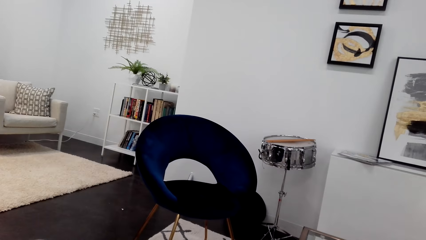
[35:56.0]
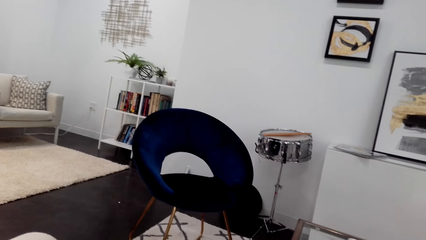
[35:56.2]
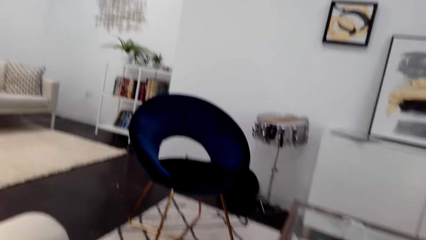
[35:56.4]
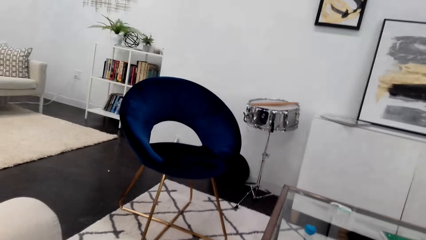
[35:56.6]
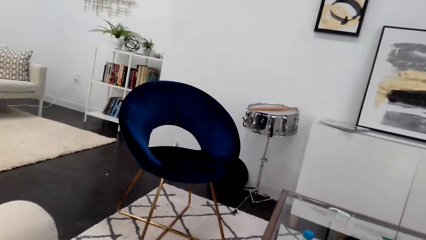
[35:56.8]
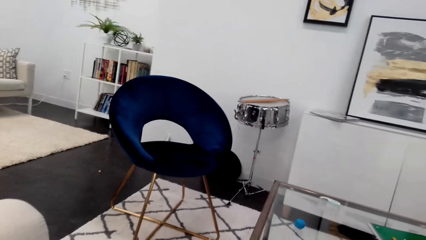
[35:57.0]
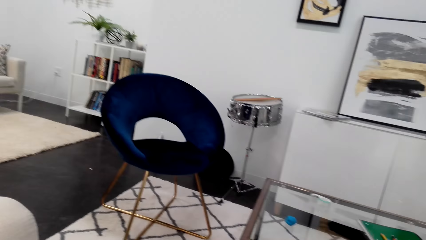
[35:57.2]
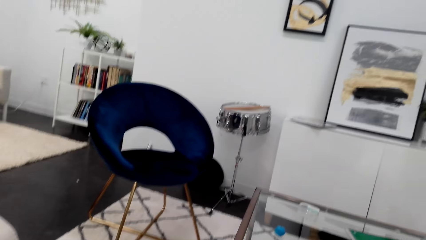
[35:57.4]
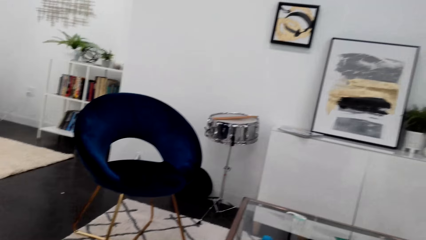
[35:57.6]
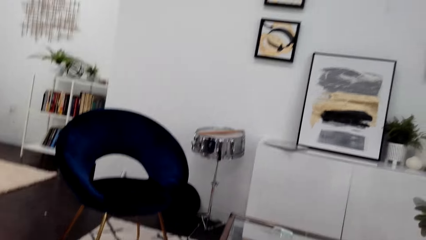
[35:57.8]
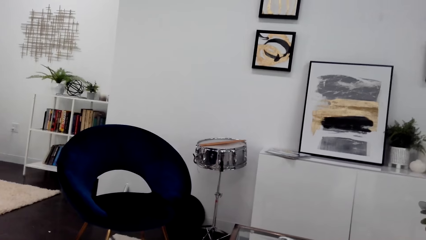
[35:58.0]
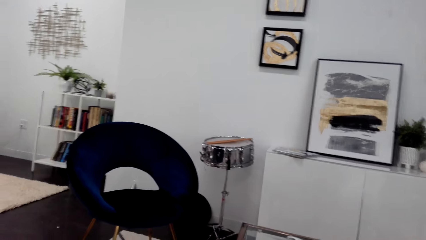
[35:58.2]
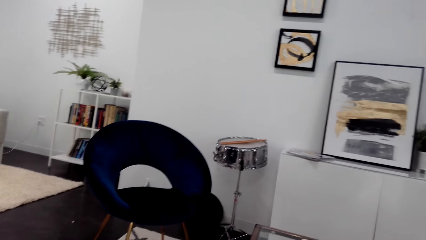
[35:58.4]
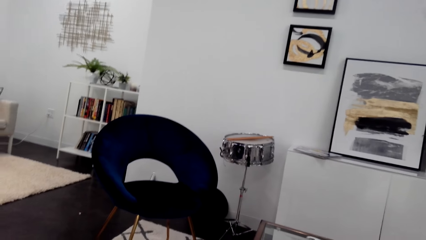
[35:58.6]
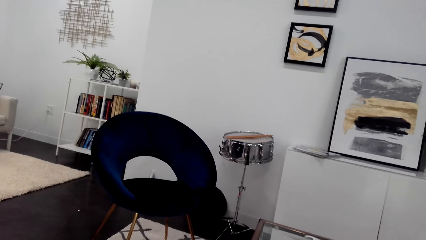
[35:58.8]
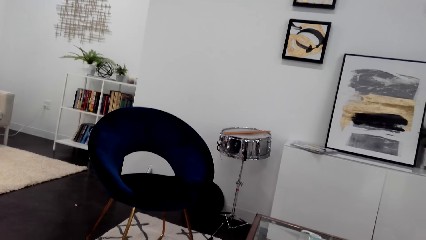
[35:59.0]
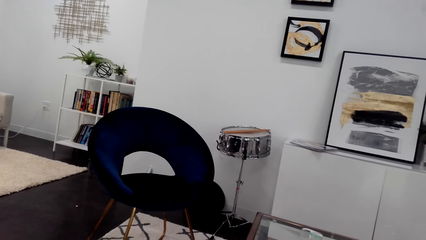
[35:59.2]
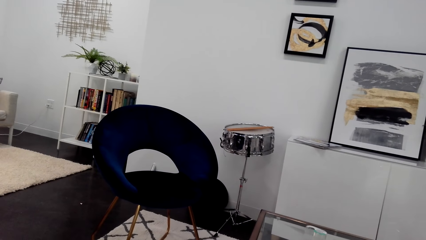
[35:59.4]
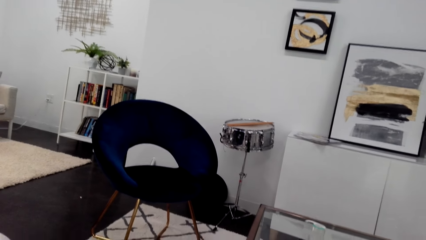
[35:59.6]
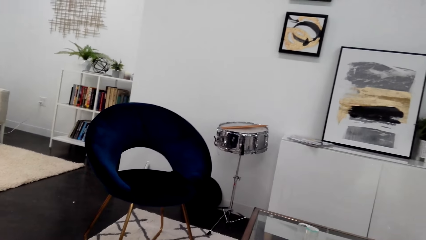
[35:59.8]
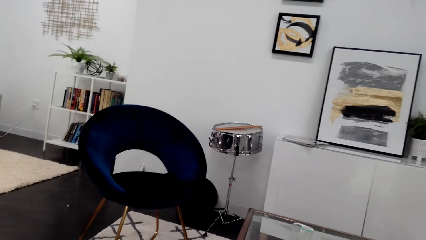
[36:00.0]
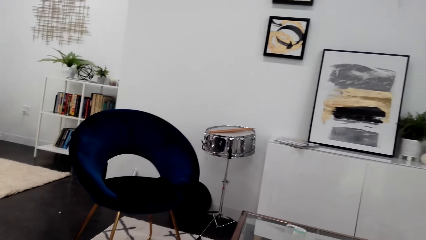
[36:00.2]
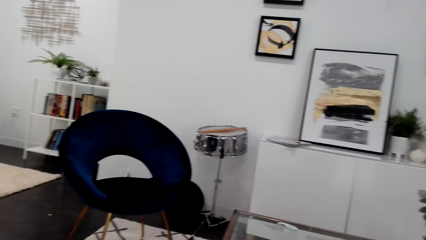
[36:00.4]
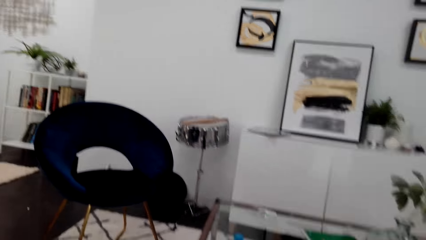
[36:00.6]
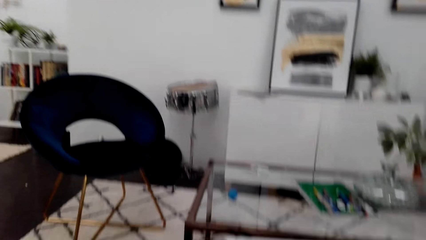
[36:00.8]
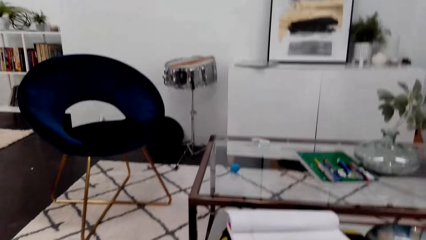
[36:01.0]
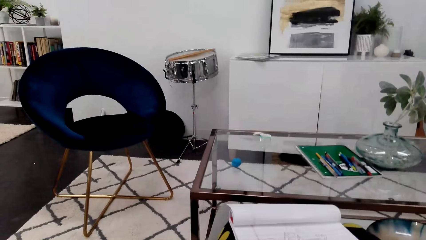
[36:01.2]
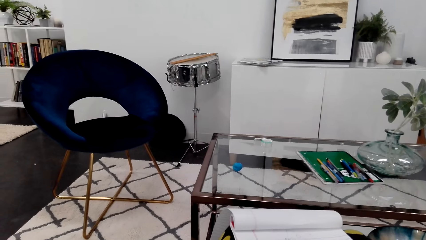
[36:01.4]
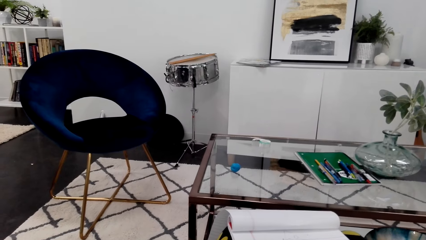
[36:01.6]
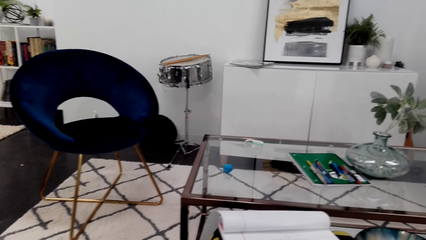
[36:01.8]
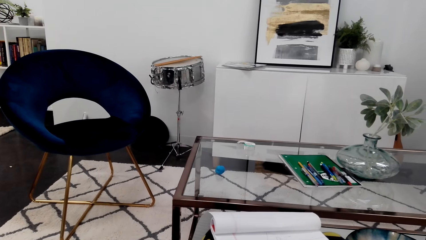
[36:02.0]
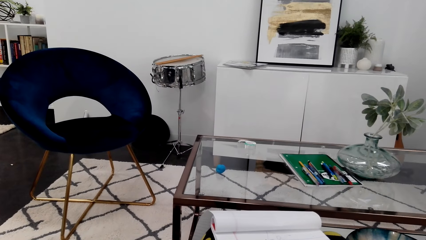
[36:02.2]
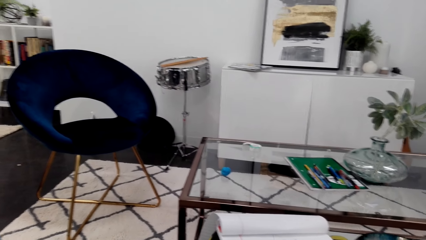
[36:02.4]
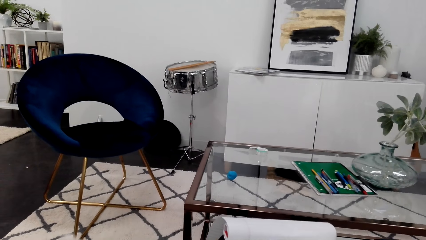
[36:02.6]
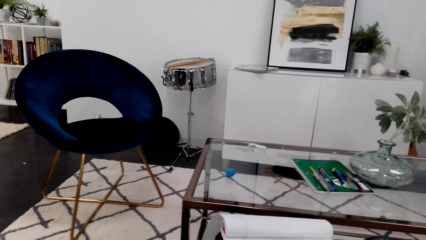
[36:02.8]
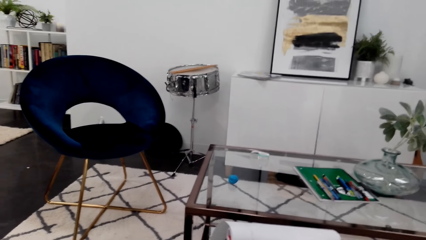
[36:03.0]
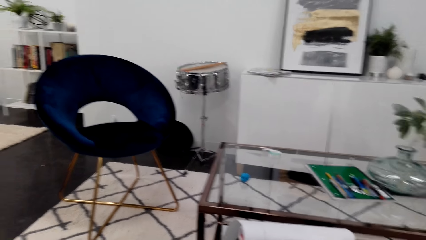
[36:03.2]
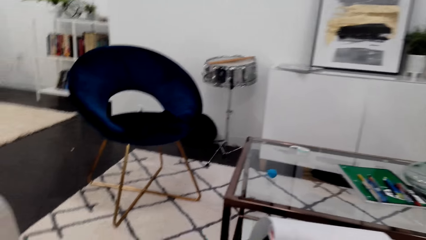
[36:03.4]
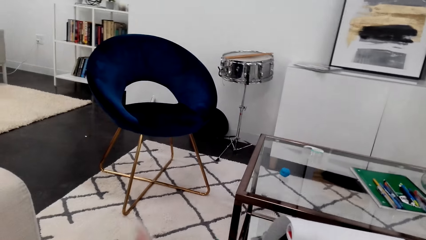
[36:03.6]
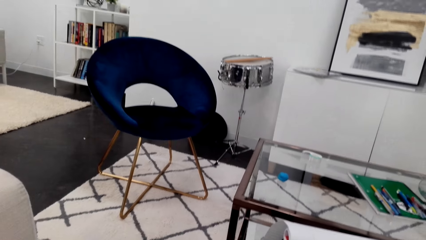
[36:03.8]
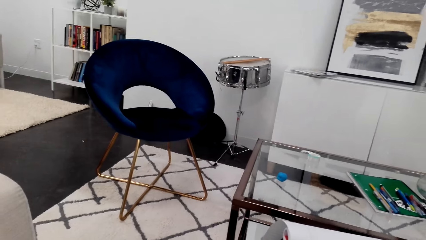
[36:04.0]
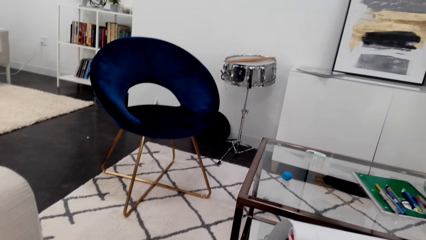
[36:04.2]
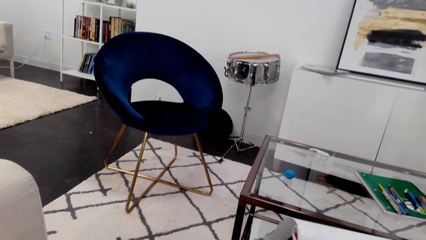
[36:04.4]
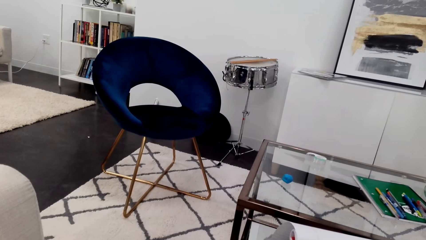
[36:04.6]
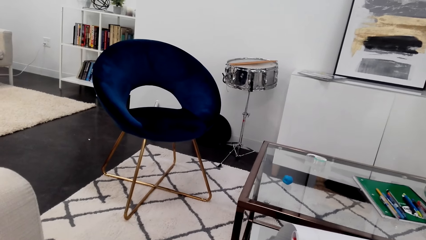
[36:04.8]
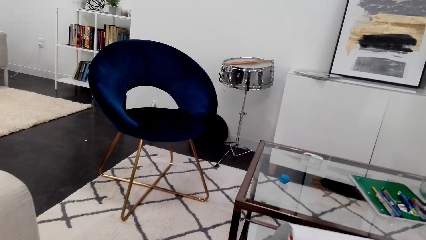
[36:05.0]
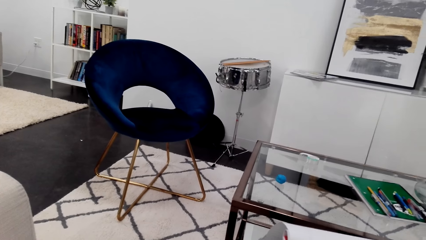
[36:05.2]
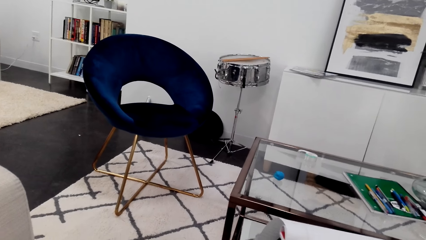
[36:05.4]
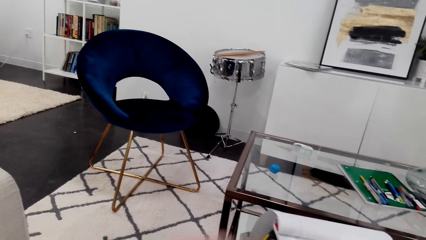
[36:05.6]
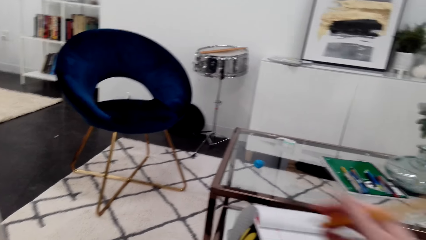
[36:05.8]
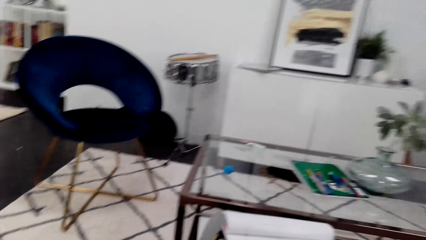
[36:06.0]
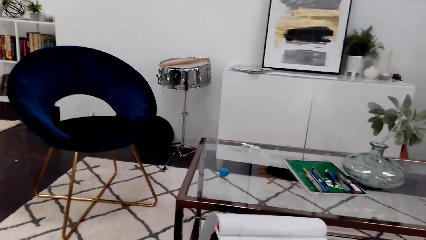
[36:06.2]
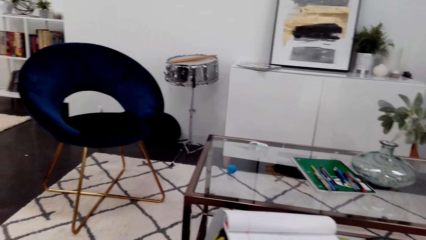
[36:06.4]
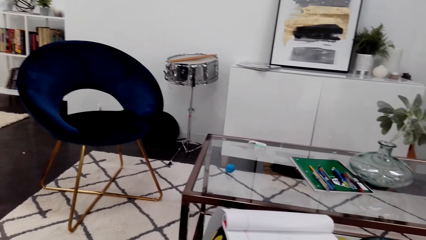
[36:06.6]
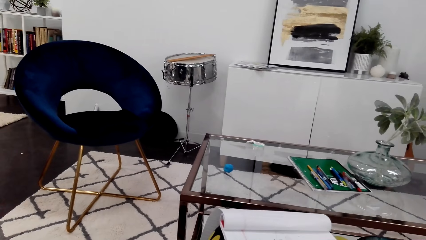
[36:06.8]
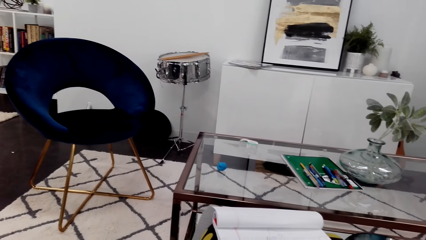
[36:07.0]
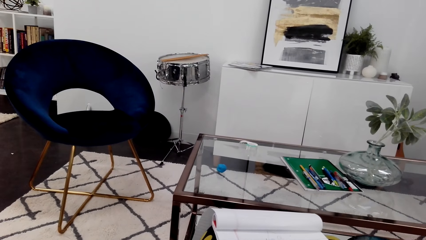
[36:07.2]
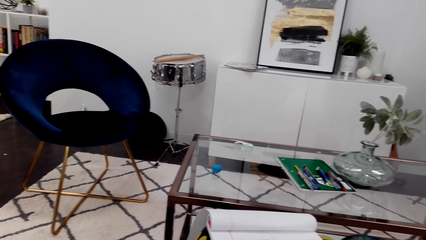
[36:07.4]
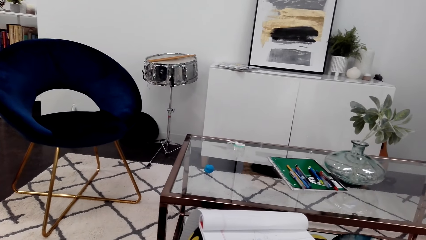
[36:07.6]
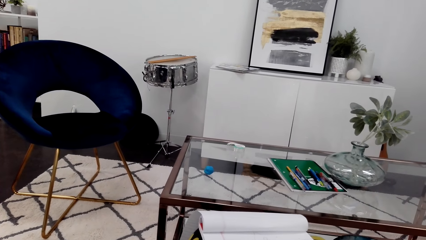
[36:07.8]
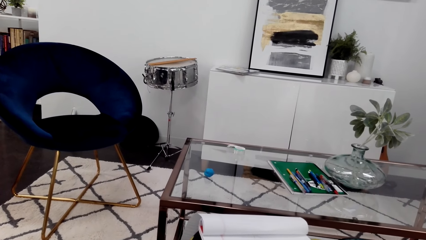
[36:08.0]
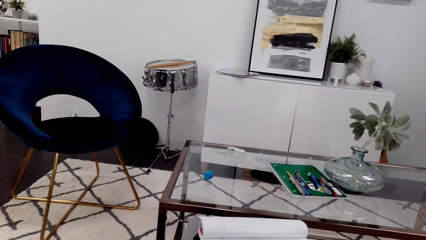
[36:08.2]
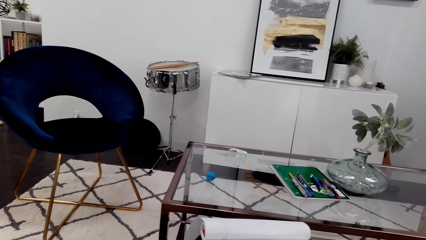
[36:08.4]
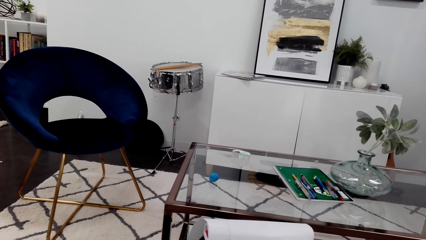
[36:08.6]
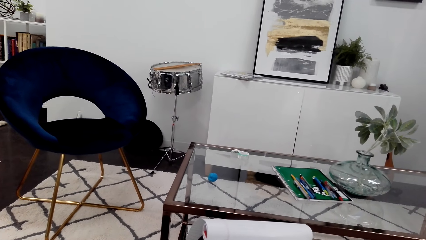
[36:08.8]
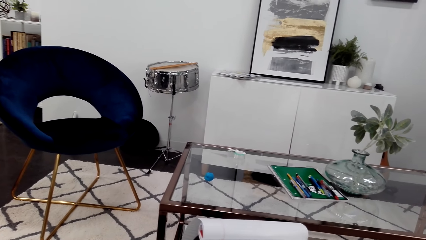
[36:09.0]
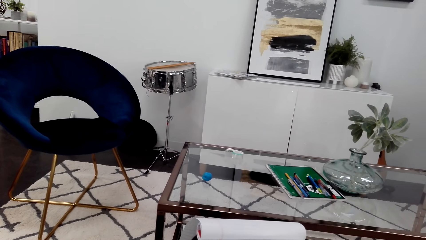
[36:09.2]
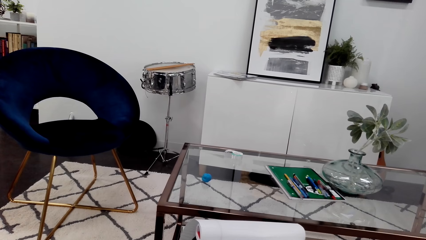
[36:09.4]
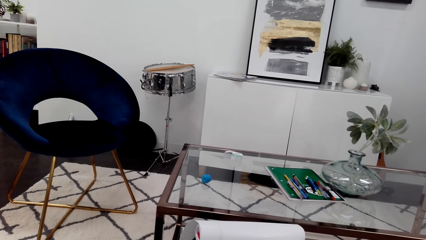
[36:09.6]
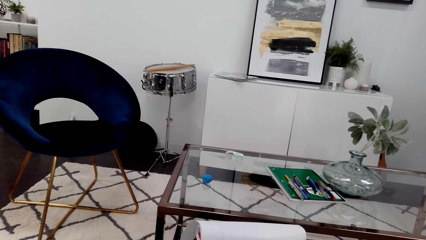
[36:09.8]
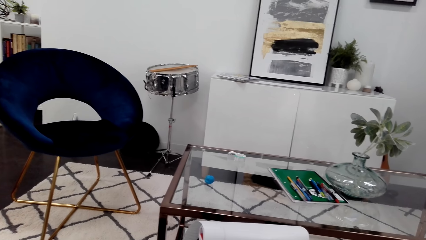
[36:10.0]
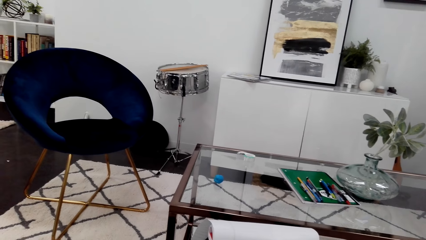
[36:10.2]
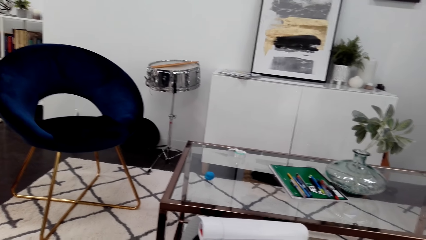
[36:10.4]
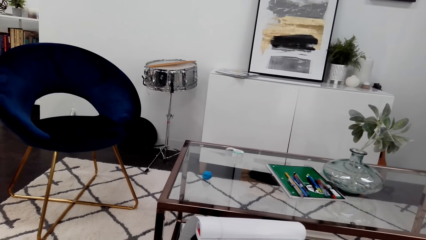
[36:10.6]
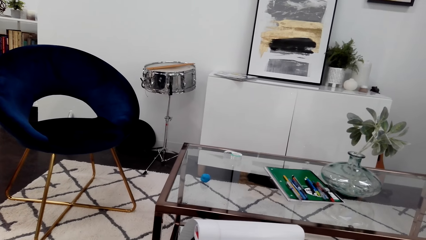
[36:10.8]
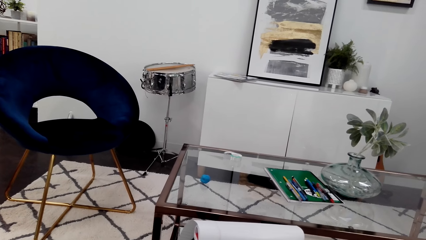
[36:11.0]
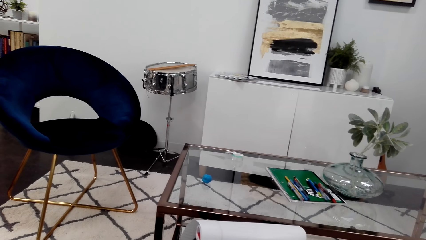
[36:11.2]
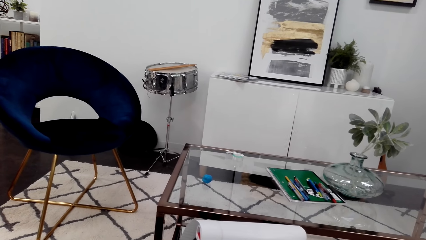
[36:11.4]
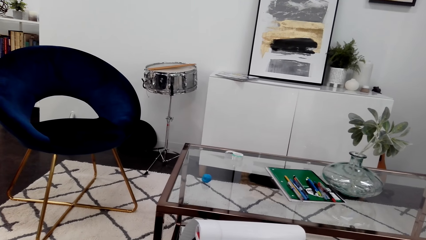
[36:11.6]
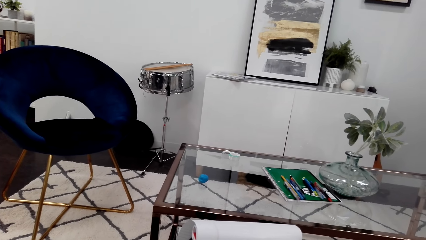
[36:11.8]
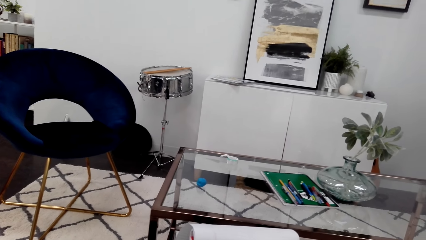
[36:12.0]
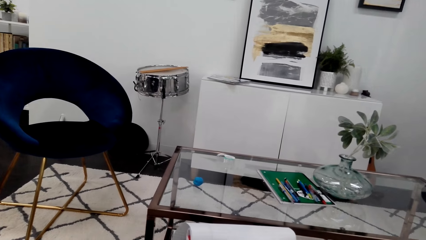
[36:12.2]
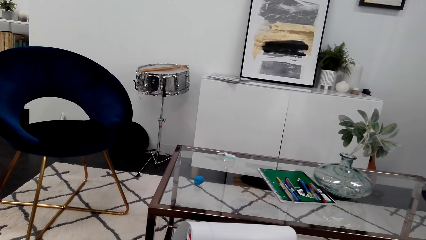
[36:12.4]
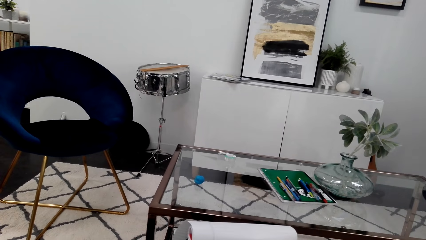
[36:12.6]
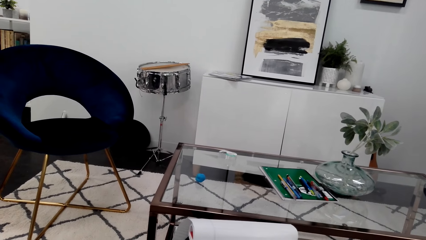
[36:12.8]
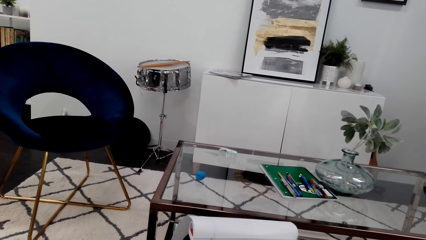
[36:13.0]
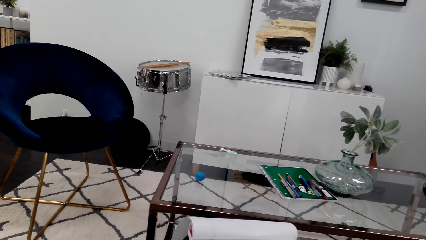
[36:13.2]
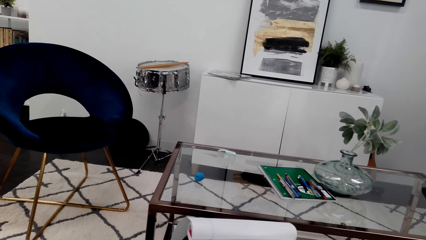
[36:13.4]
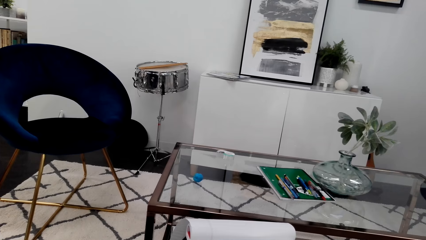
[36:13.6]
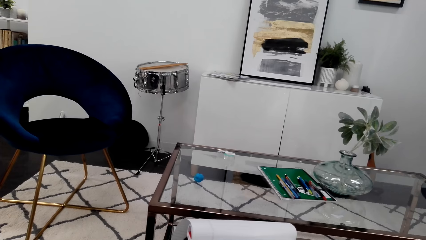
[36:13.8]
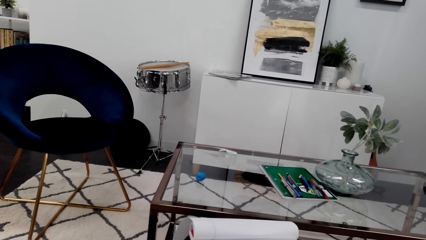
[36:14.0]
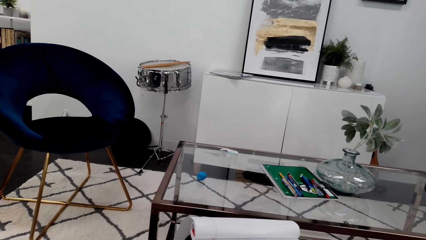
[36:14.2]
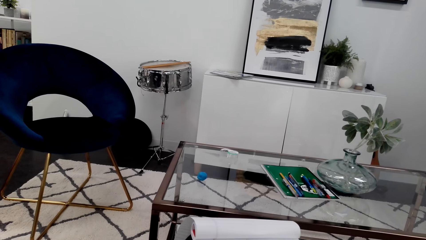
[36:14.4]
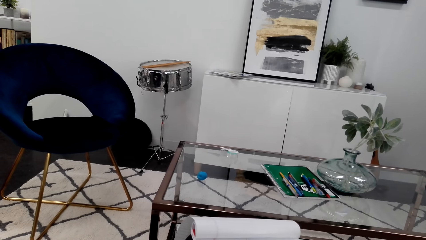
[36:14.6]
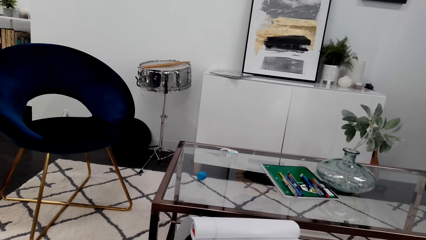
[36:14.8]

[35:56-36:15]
The camera wearer draws on a notebook.
